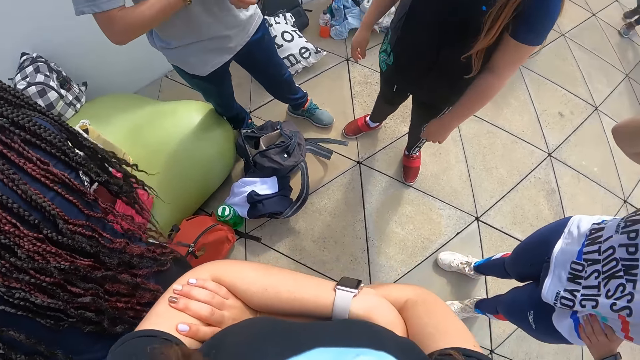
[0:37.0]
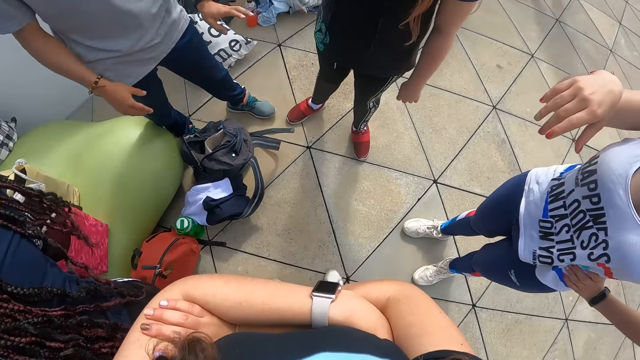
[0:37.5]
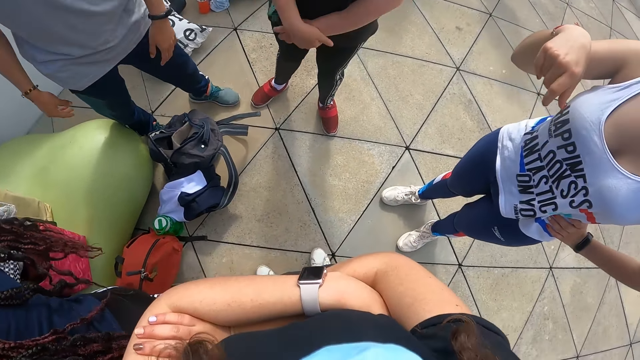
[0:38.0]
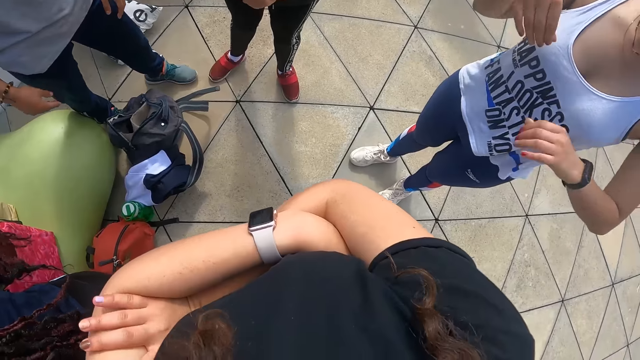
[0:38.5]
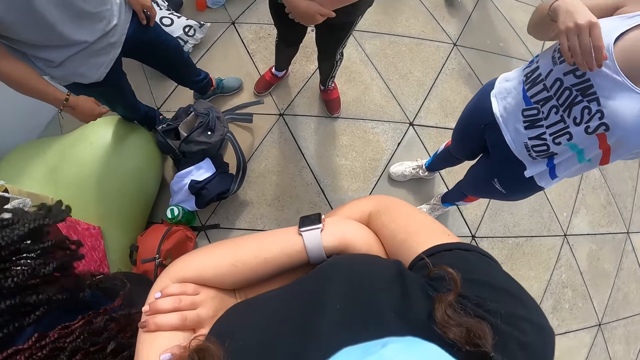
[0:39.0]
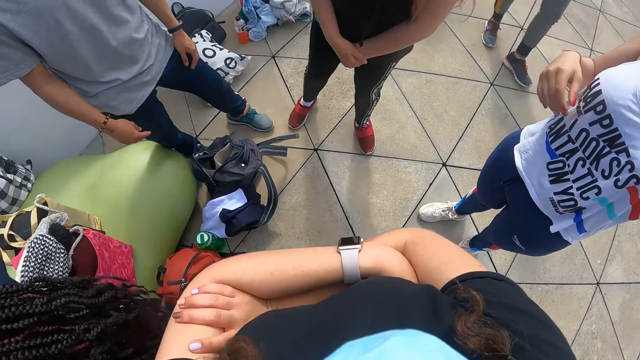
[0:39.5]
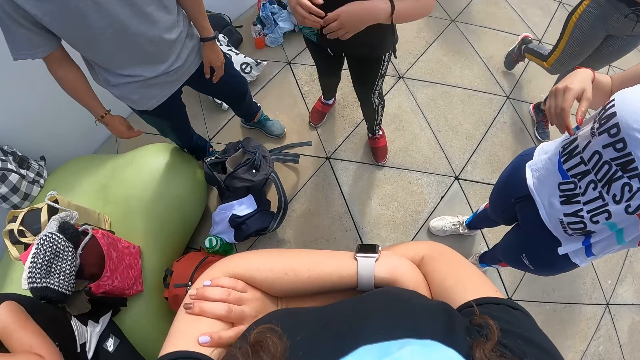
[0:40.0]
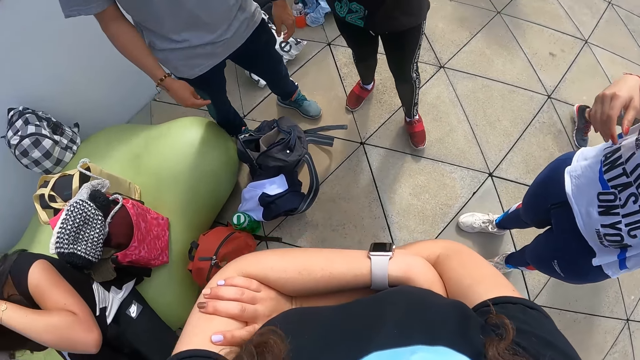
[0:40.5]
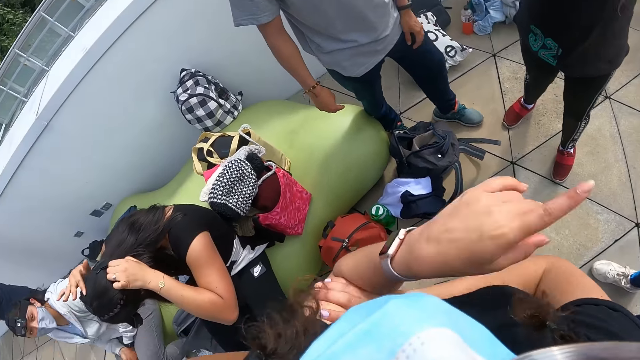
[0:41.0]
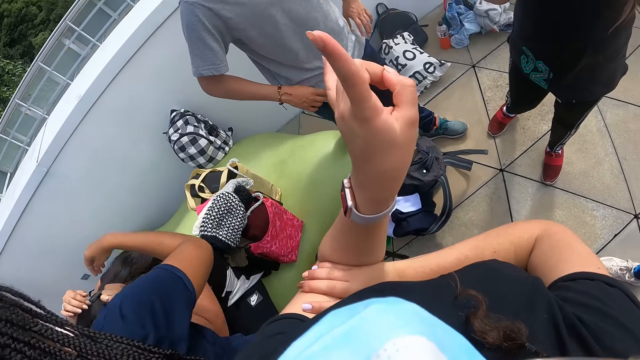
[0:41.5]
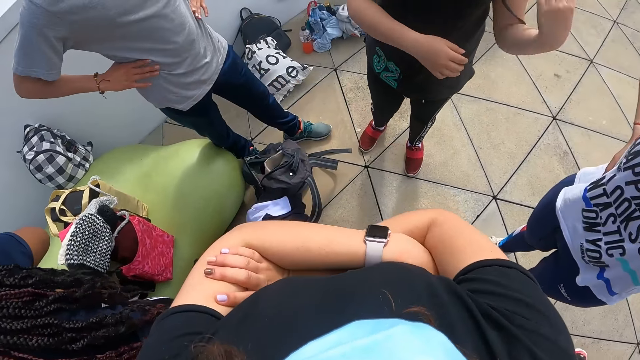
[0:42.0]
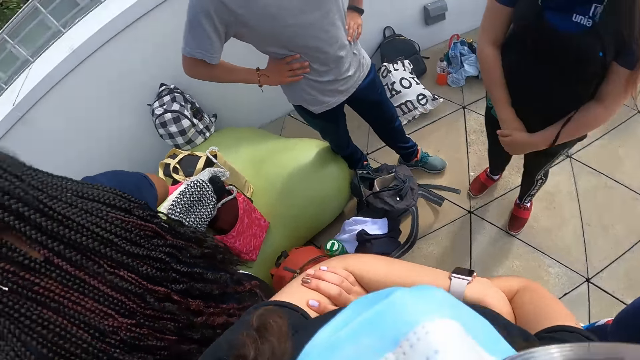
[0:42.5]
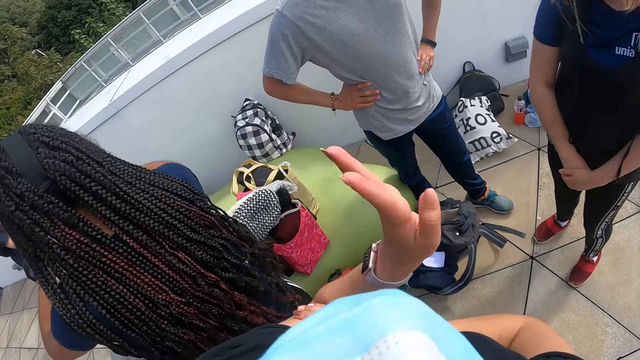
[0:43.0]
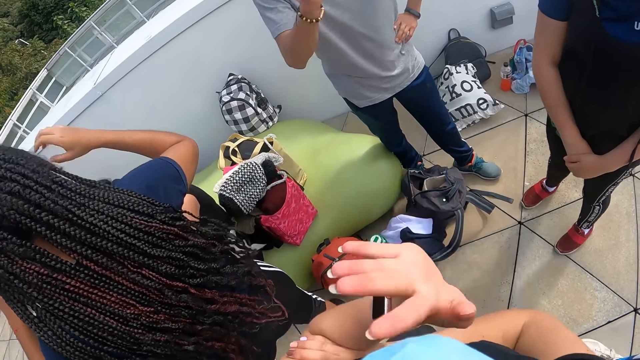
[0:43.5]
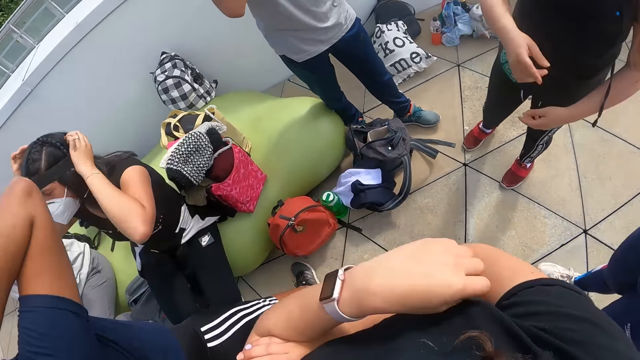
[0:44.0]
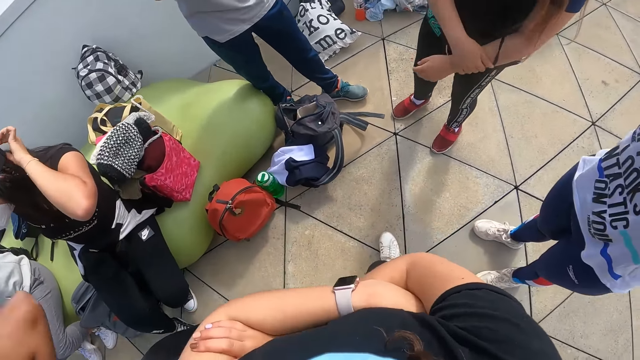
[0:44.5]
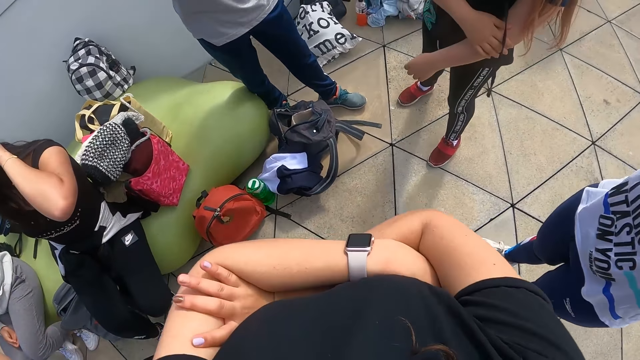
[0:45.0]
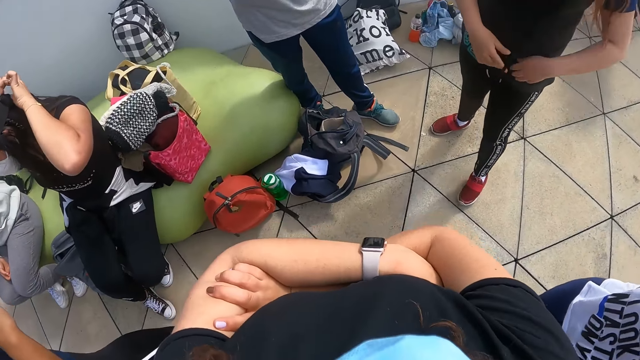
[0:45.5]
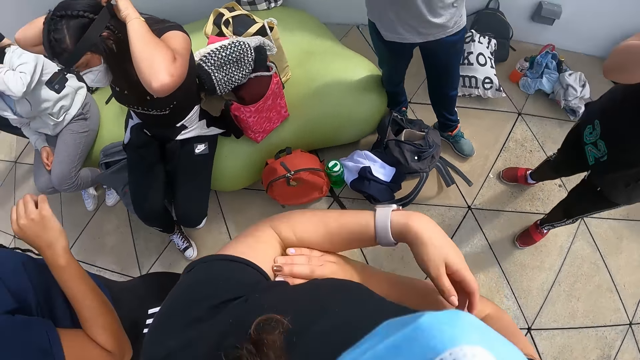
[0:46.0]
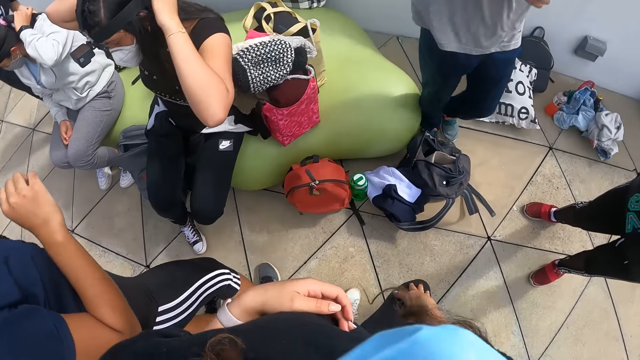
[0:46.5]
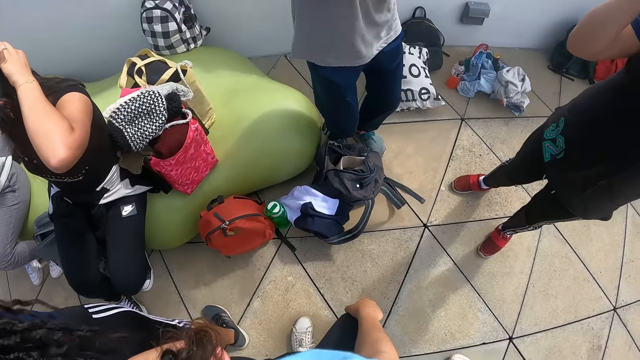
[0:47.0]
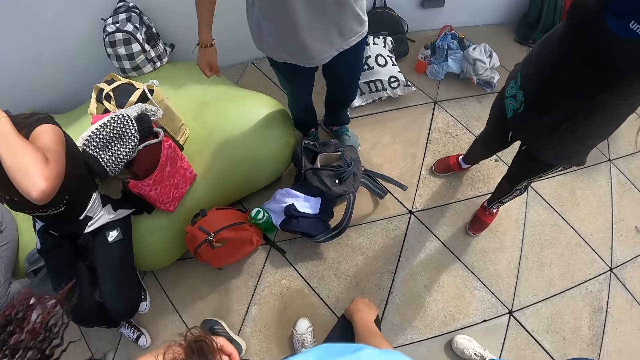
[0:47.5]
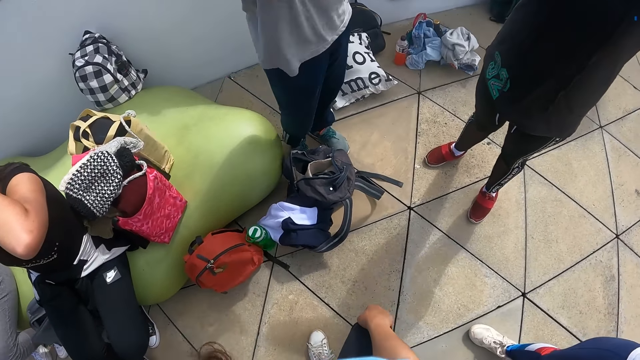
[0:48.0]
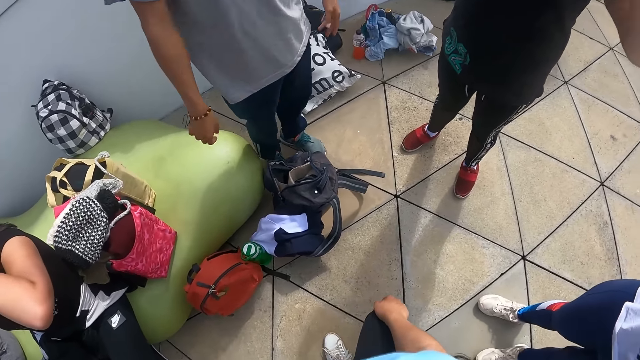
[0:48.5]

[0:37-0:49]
A person and another person converse with the camera wearer. The camera wearer converses with the first person and the other person. The girl holds the camera on her head with both hands.

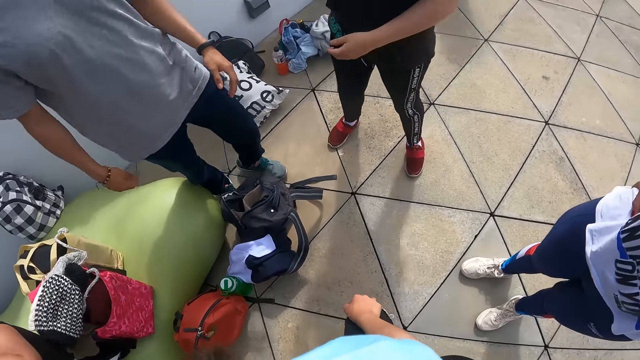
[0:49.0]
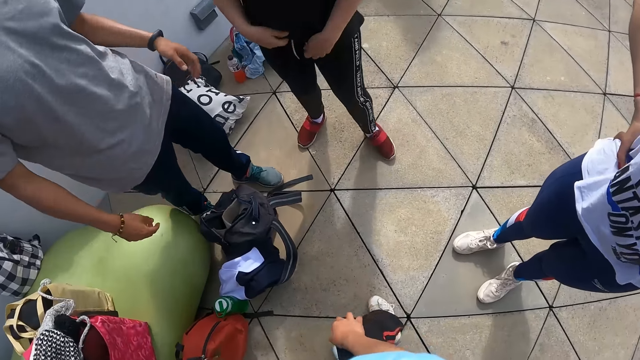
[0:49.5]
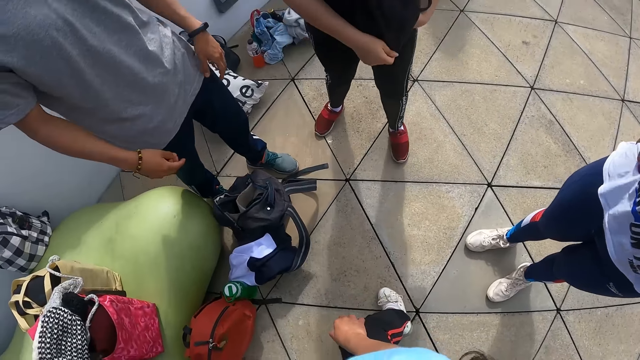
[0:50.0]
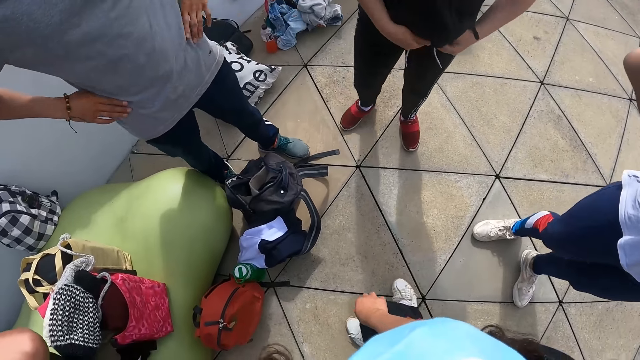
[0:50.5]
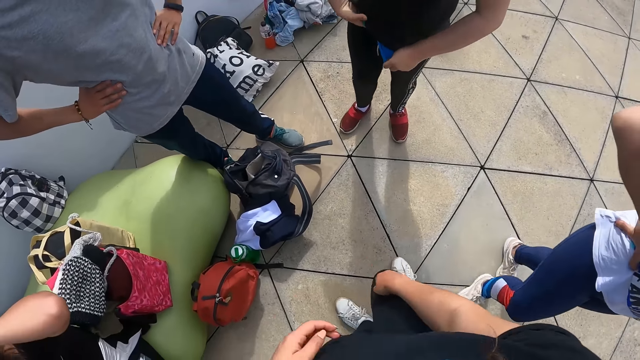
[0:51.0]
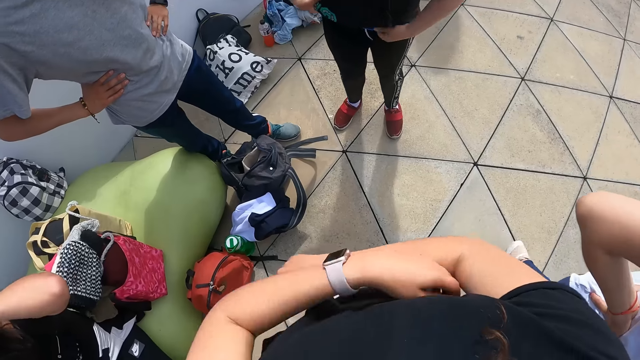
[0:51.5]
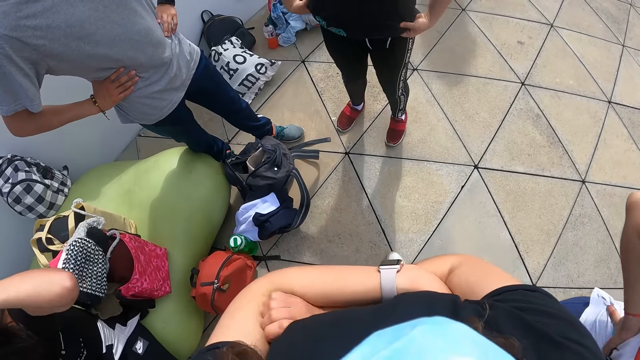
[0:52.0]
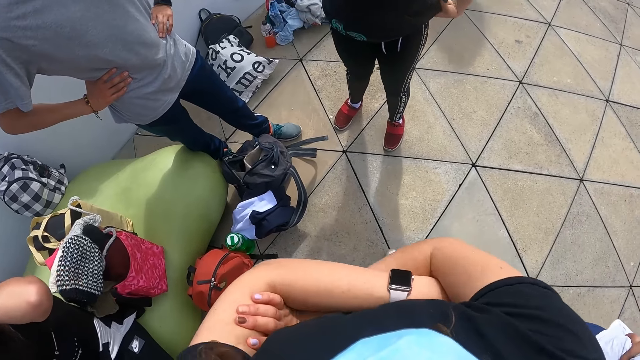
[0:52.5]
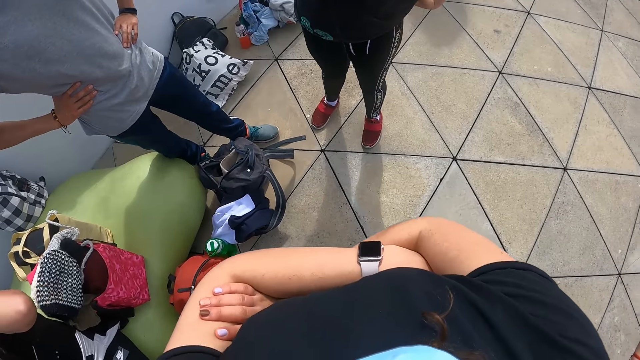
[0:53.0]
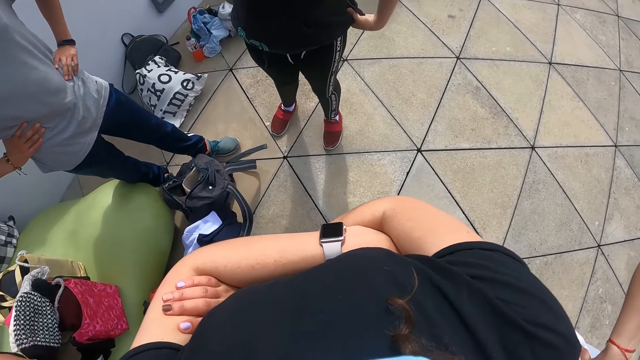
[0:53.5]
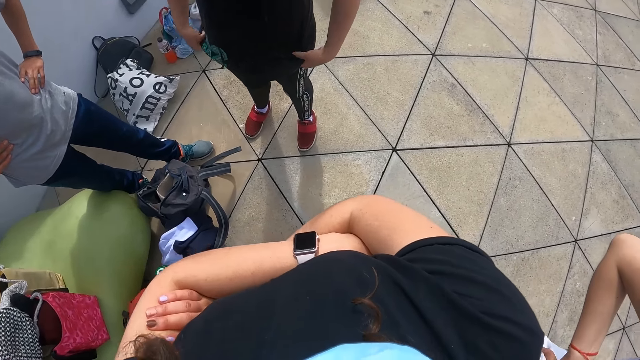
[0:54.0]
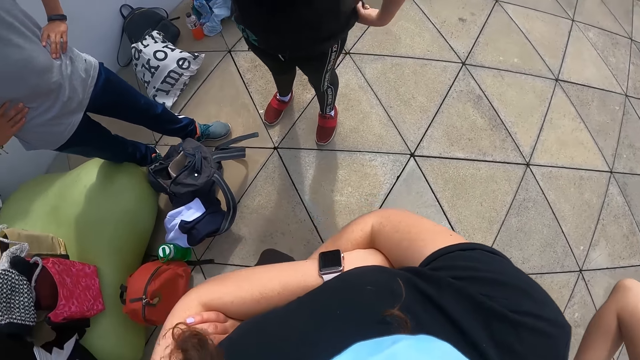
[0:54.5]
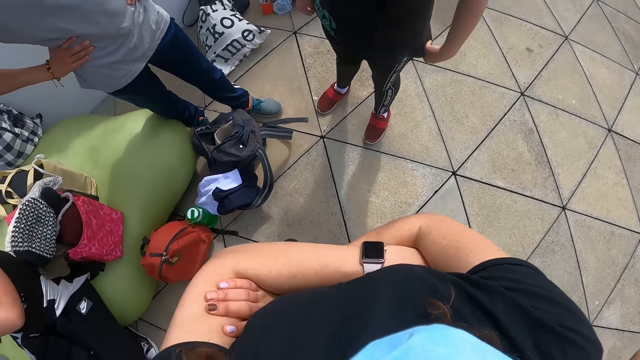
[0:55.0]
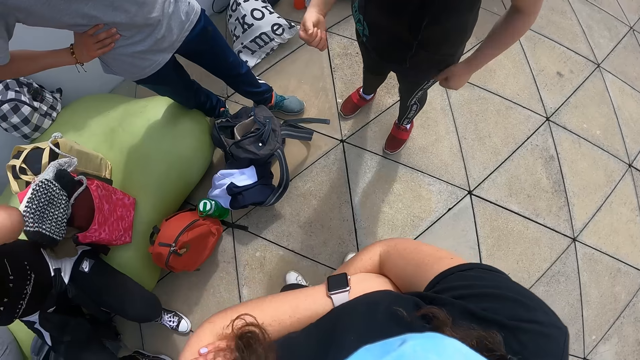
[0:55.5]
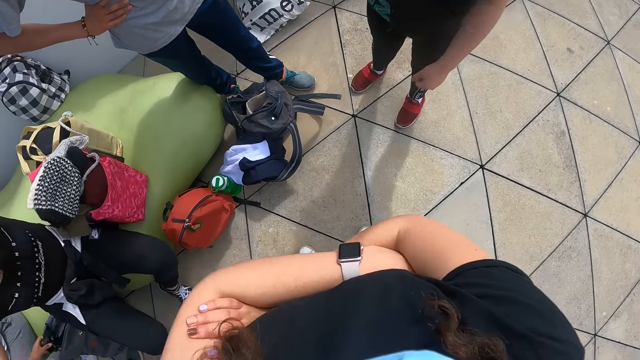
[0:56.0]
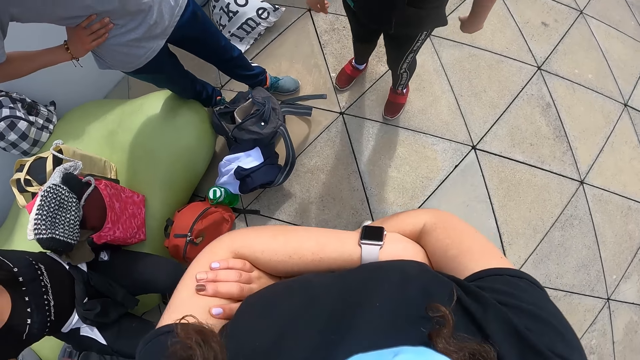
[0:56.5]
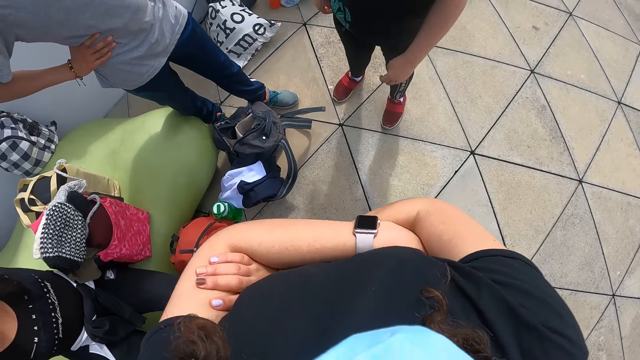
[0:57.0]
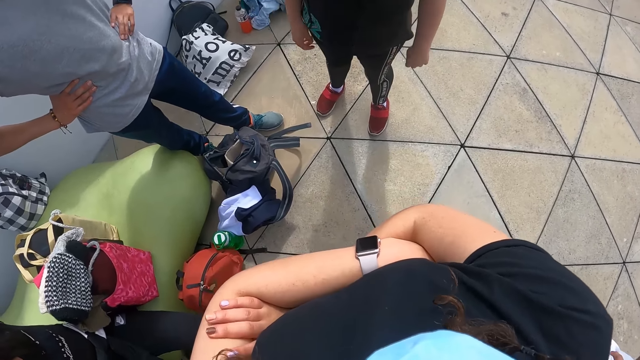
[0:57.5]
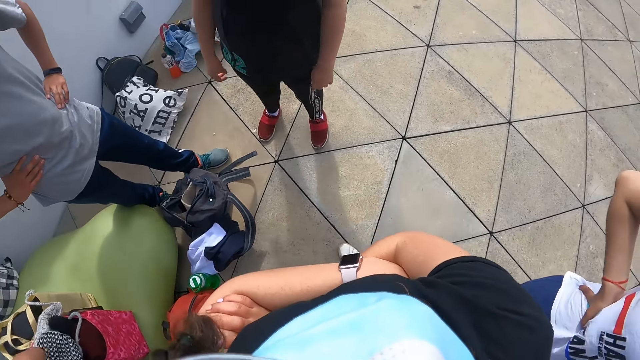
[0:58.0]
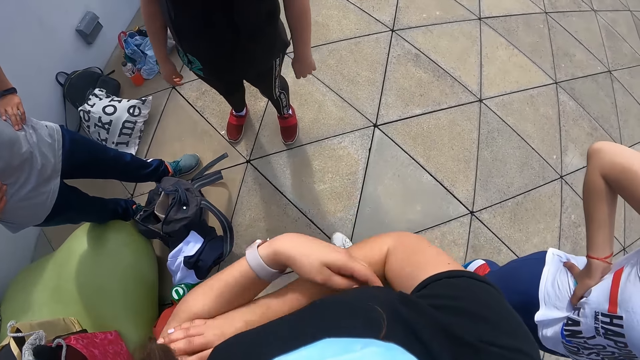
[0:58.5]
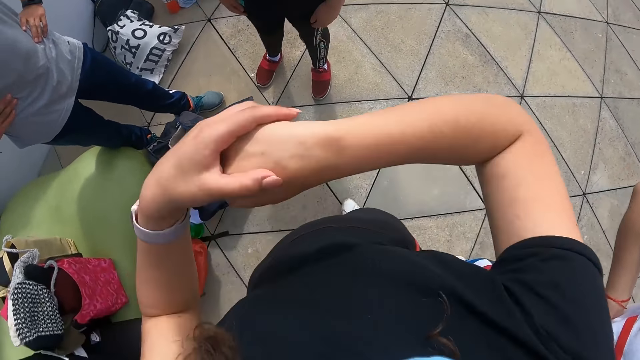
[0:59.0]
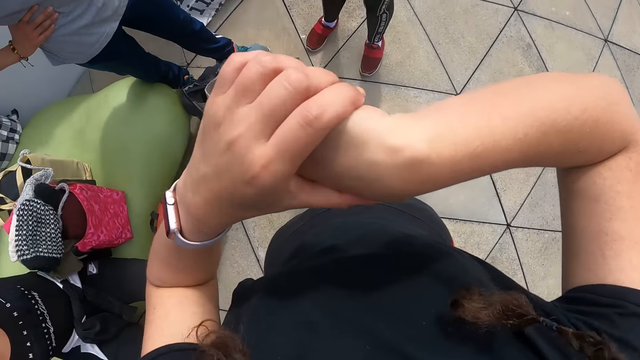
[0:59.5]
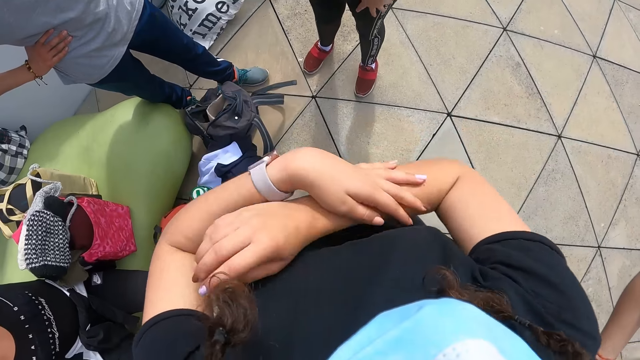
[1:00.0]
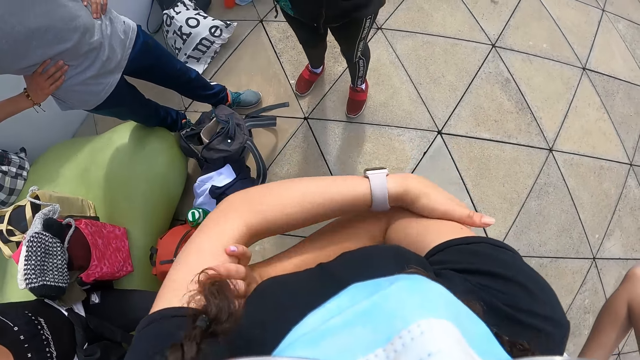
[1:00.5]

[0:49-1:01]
The camera wearer criss-crosses hands. They look at the wrist. They put hands together.
